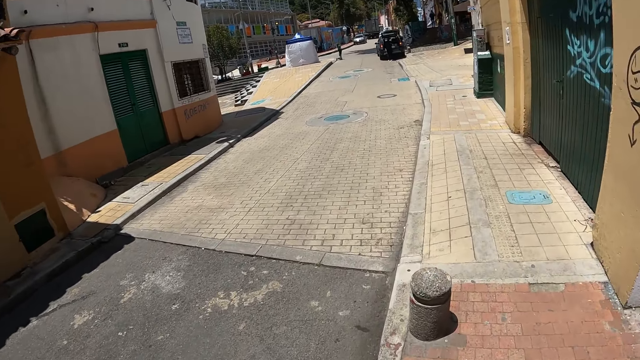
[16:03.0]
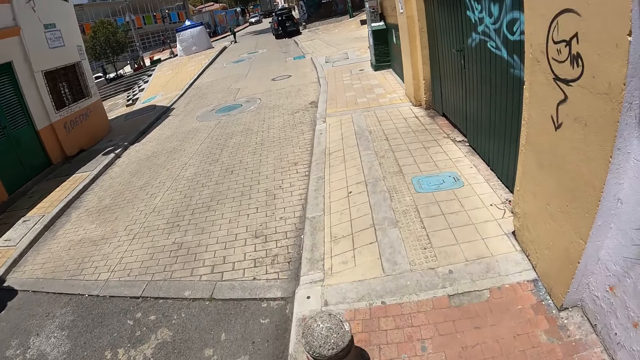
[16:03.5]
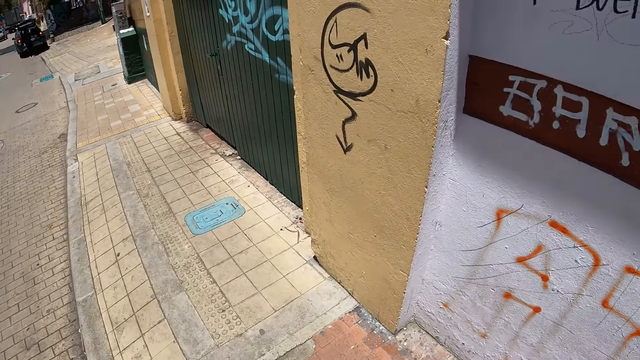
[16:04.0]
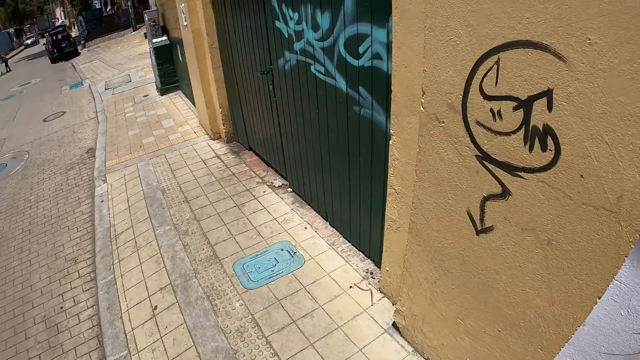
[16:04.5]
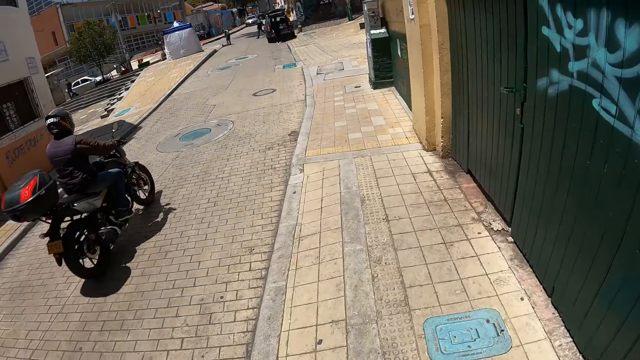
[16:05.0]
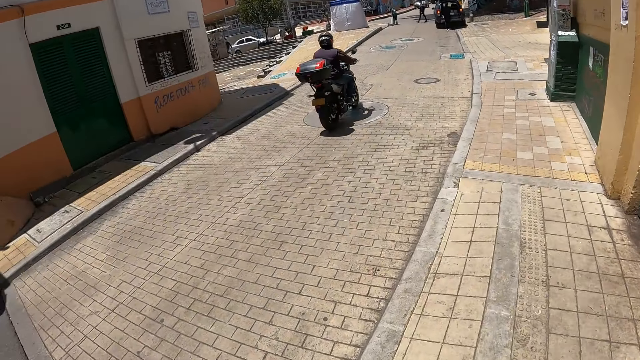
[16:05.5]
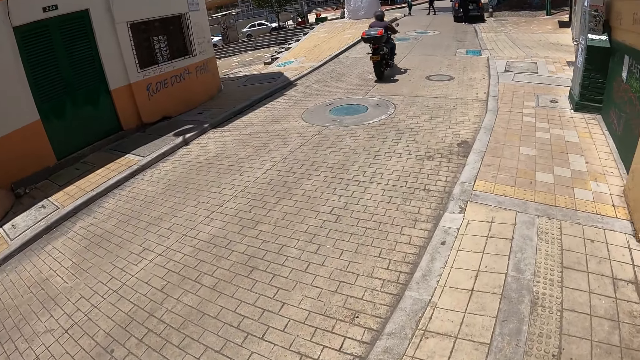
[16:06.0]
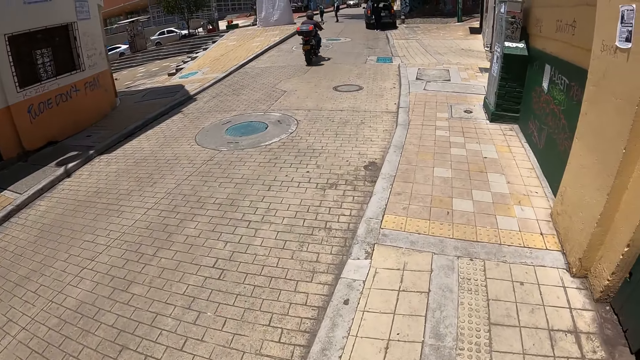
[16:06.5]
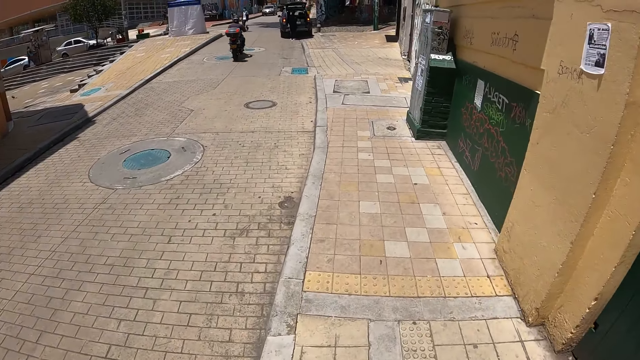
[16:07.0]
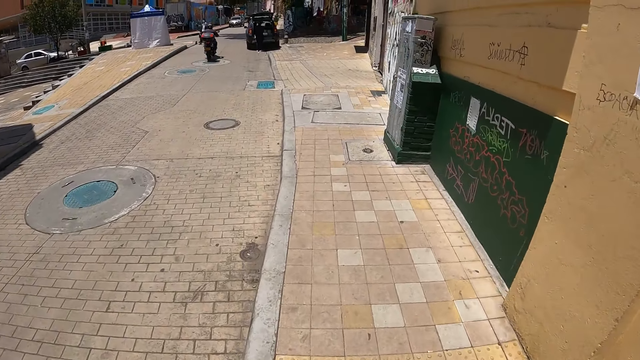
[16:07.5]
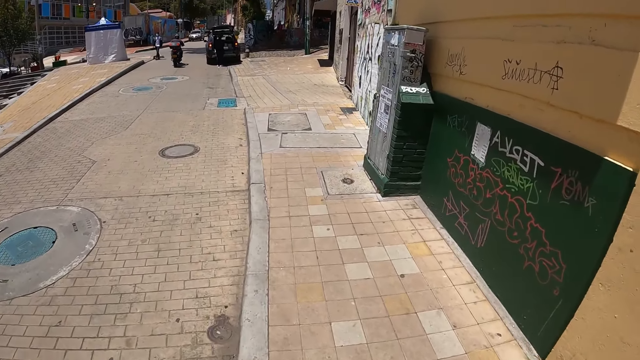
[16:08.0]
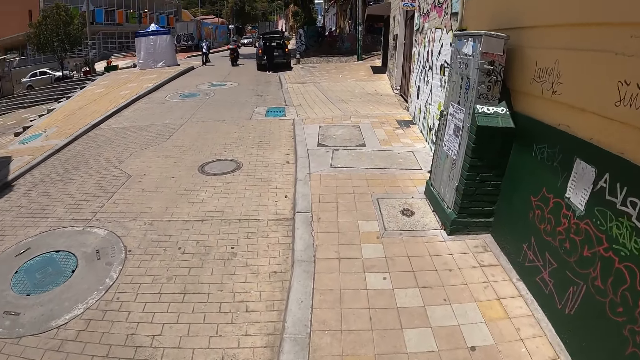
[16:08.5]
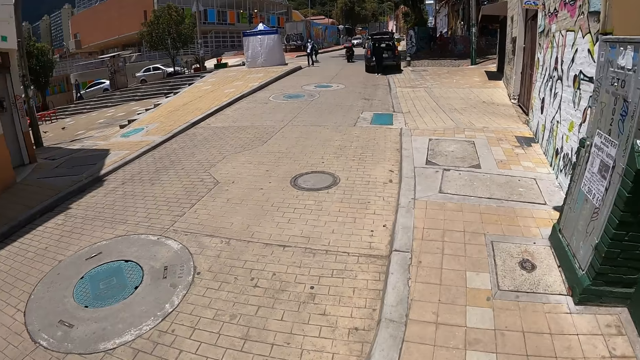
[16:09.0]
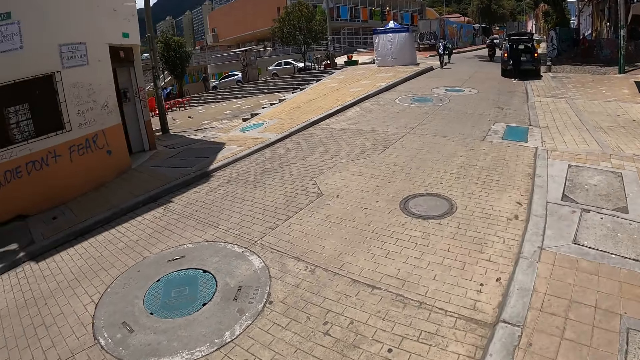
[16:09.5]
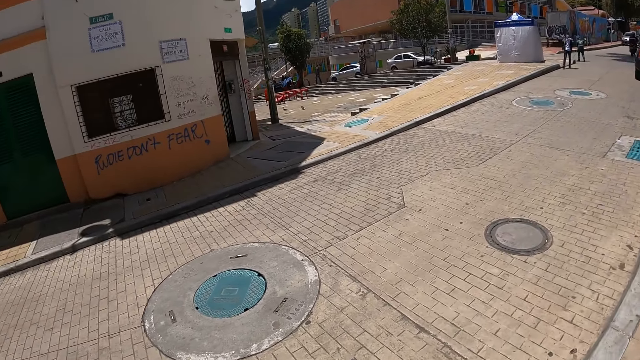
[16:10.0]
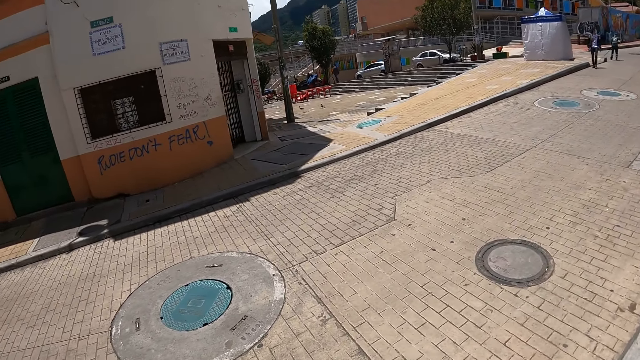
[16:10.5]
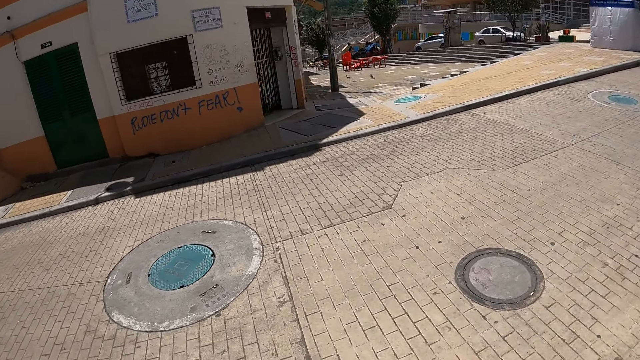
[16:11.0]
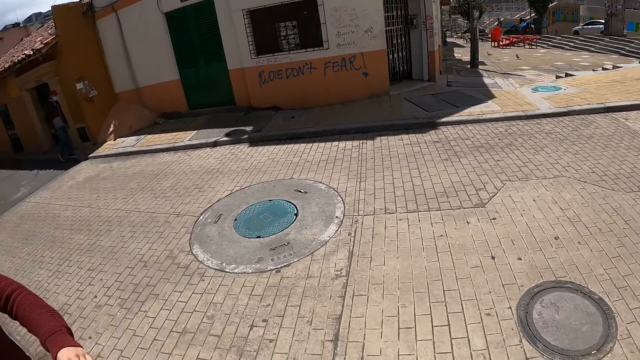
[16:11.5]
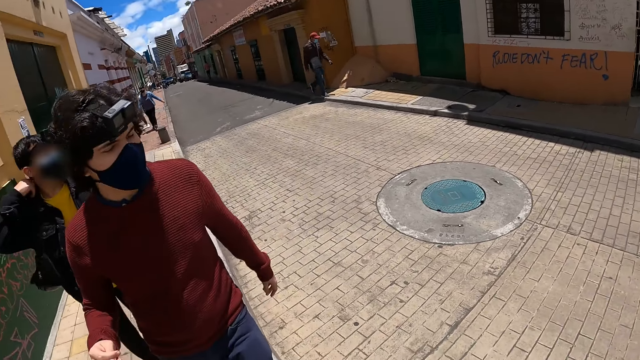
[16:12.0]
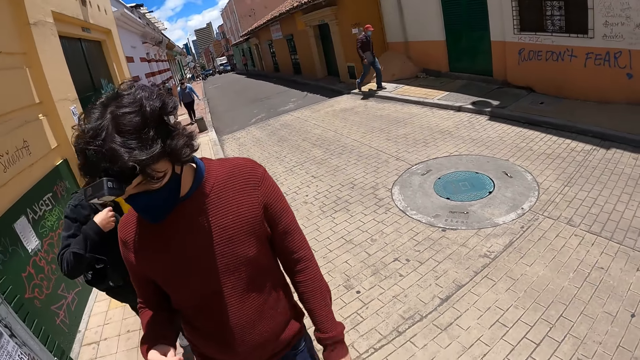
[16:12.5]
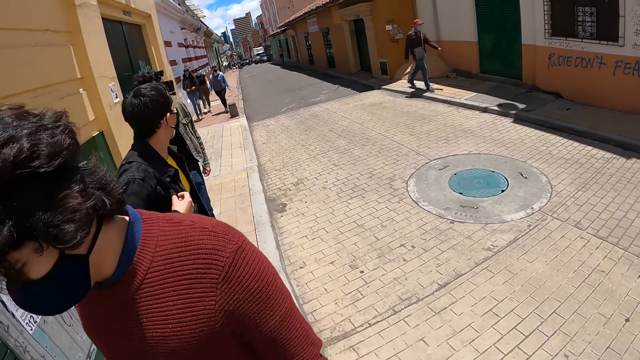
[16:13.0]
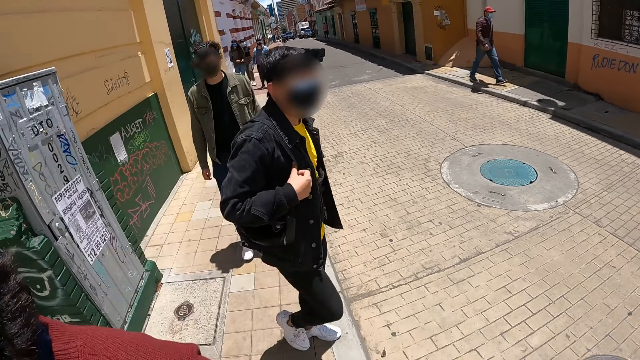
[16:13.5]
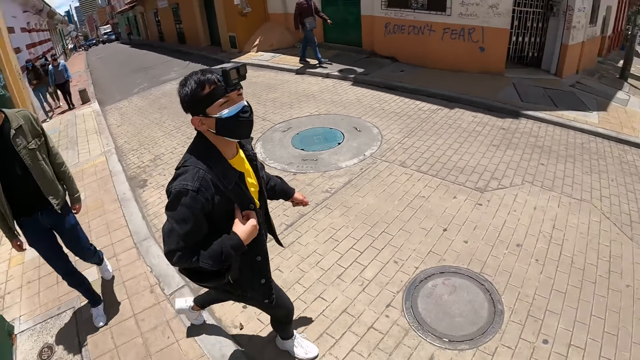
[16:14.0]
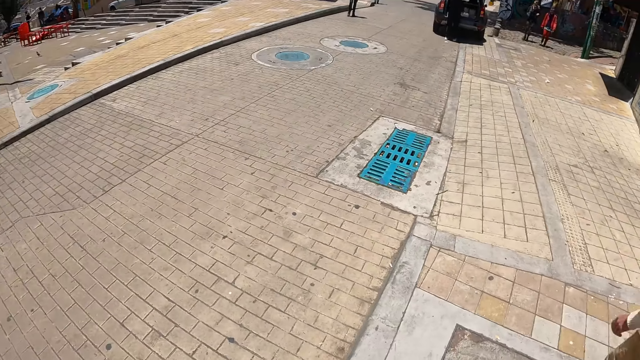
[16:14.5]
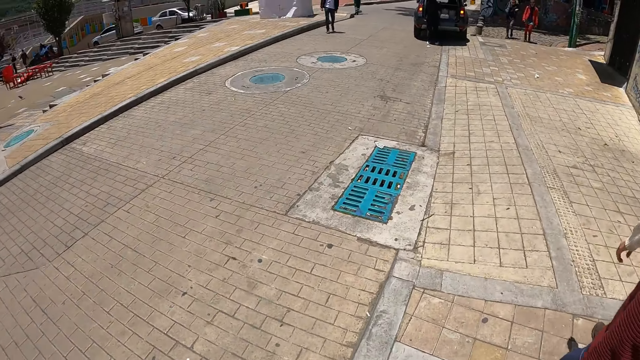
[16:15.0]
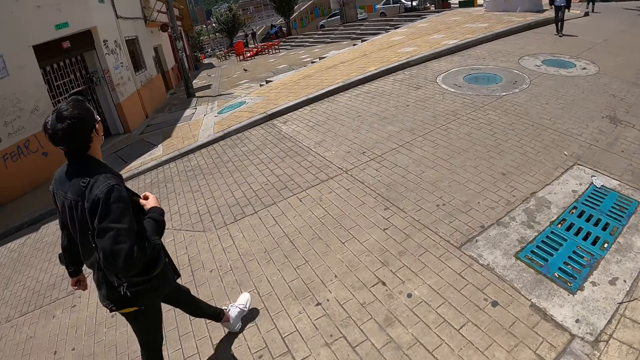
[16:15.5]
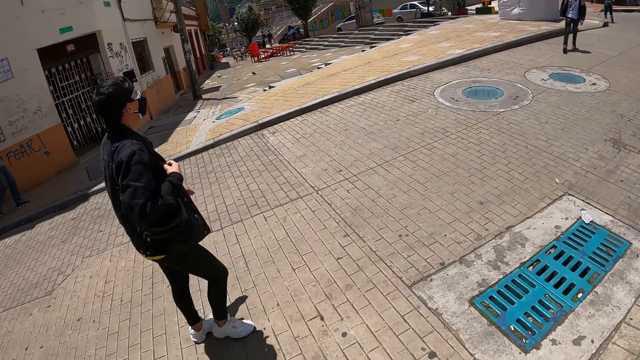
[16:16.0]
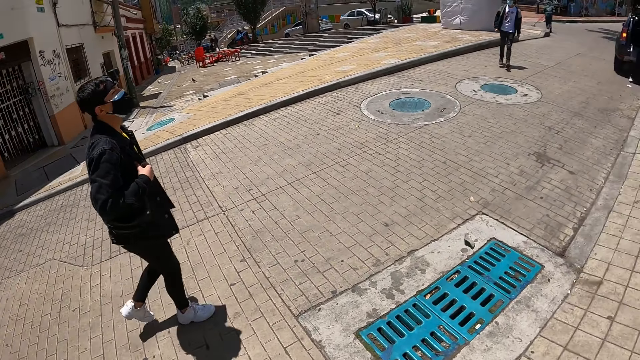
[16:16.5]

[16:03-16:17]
The camera wearer looks around.

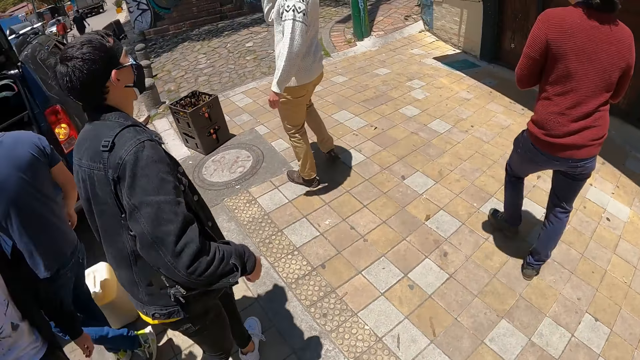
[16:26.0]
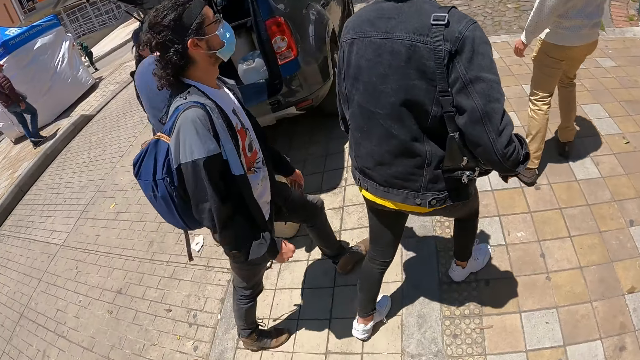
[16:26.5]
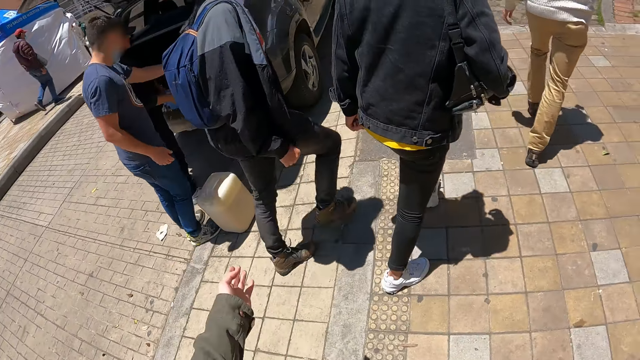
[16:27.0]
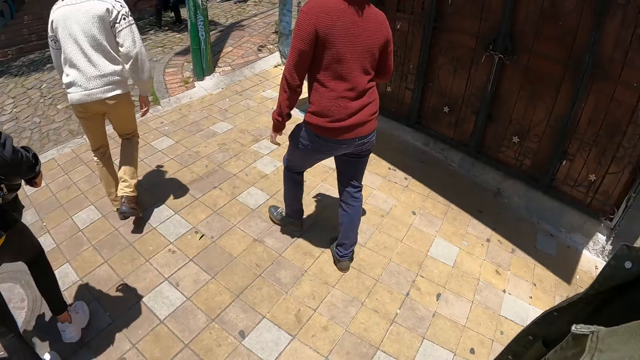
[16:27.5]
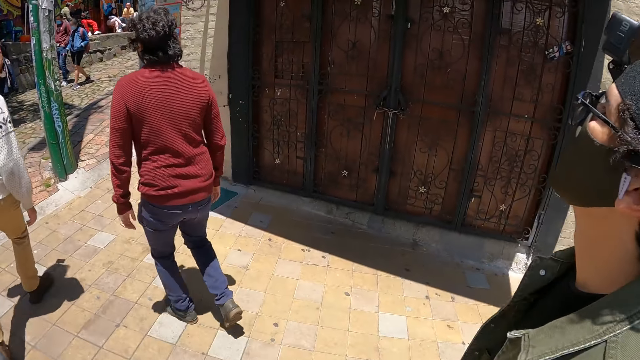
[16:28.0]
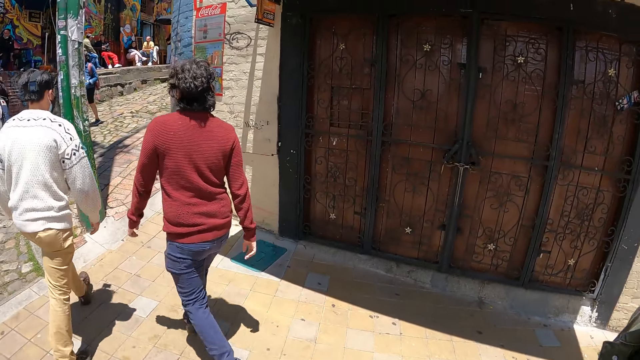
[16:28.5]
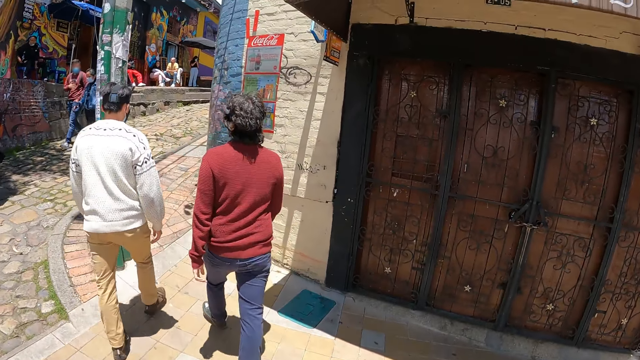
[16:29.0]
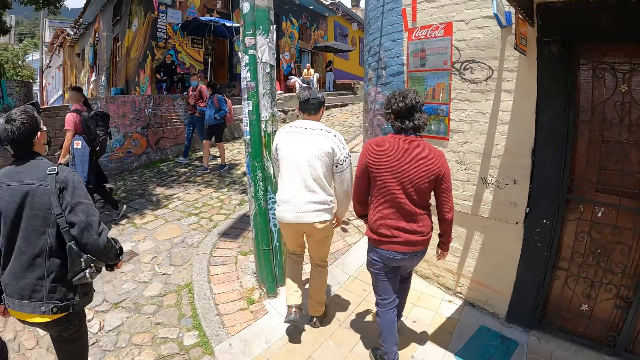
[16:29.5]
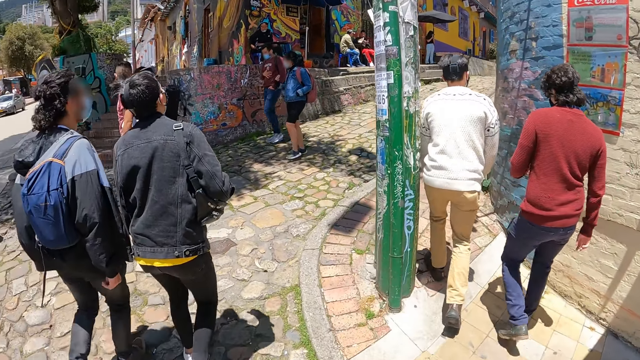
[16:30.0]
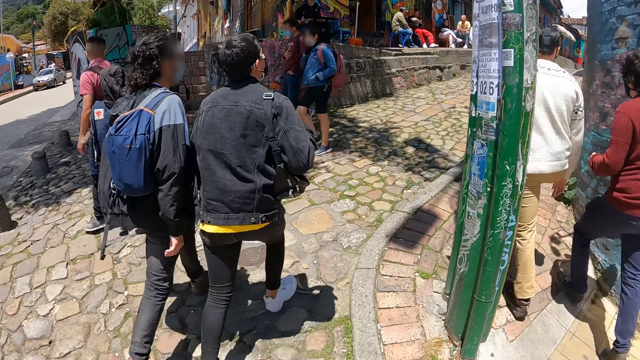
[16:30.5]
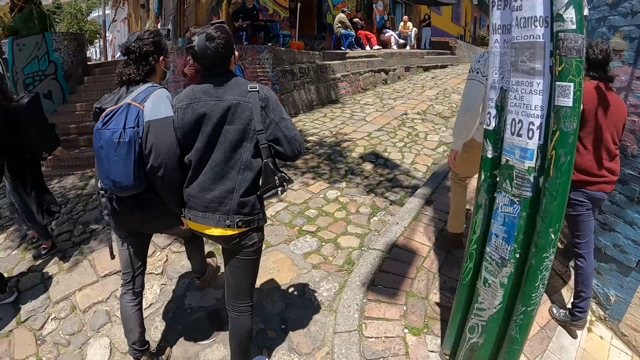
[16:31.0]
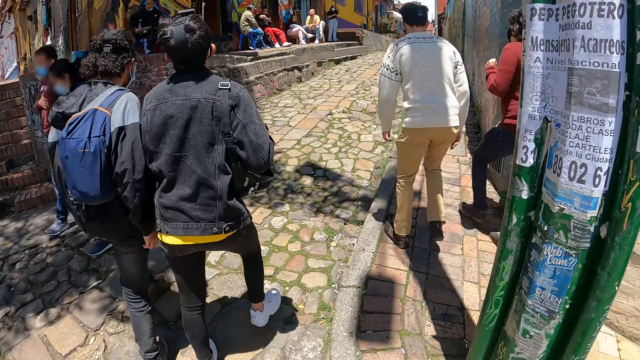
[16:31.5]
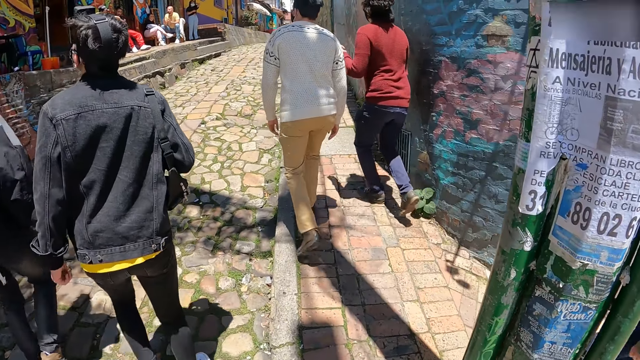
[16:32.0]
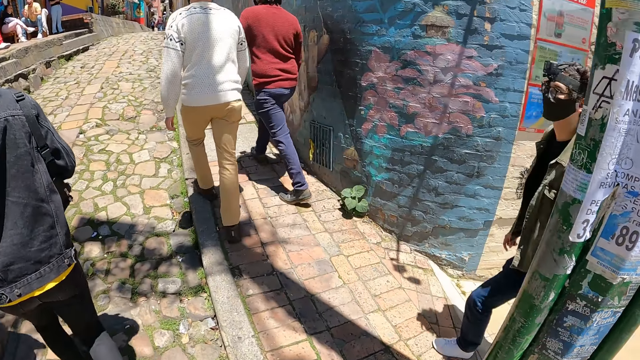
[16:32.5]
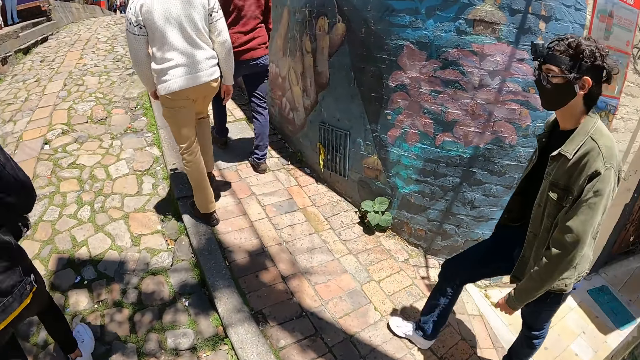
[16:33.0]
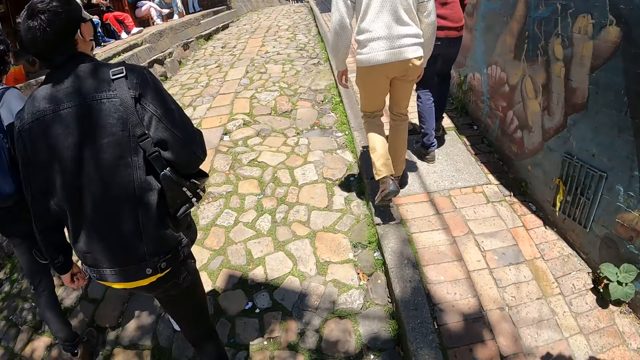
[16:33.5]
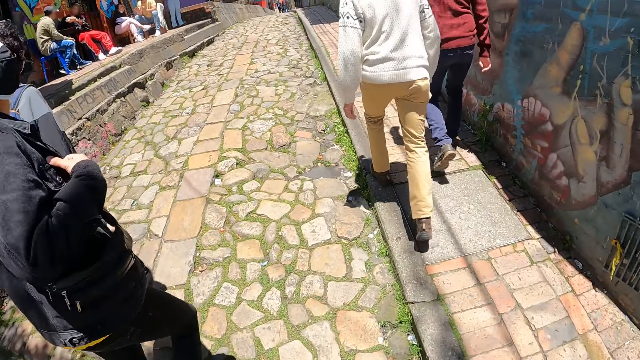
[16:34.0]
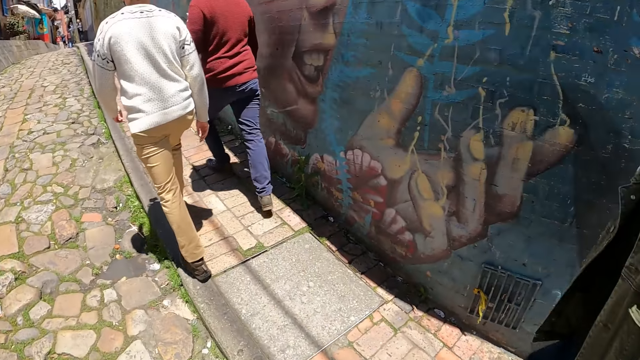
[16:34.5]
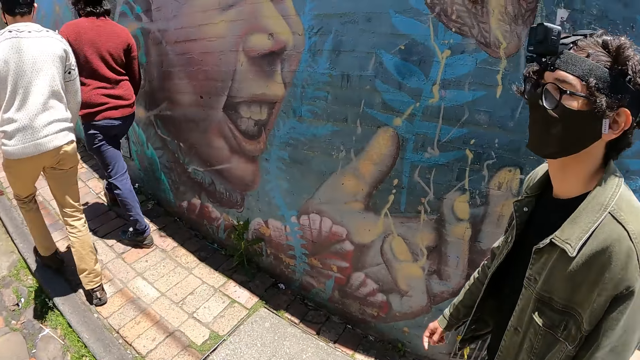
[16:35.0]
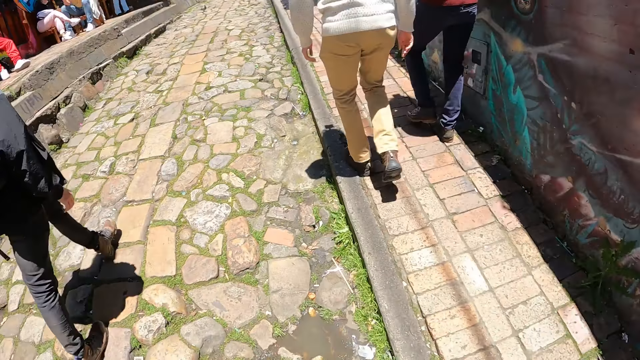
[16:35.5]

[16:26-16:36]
The camera wearer looks around the compound. They walk around the streets.
